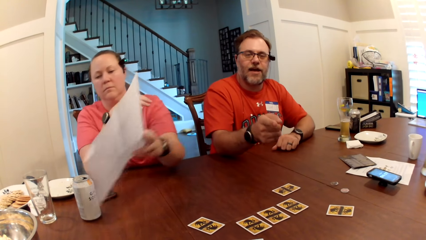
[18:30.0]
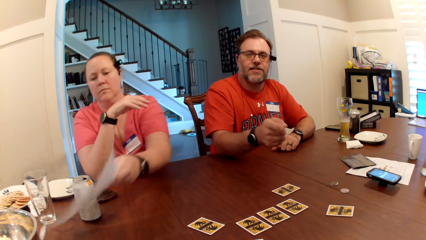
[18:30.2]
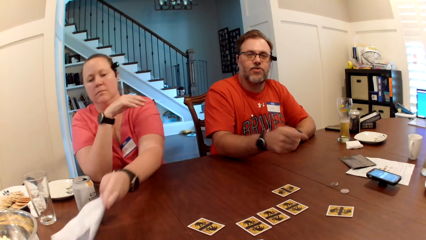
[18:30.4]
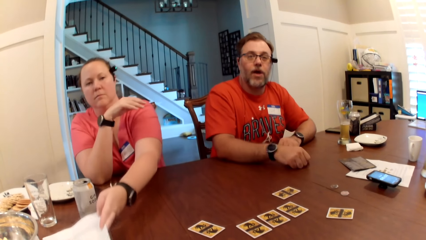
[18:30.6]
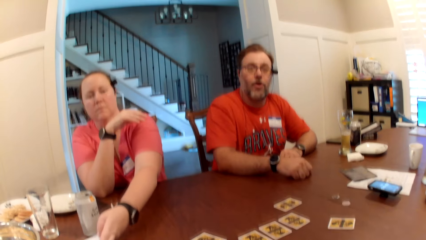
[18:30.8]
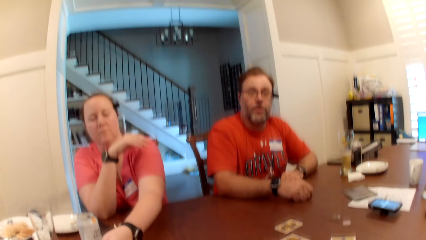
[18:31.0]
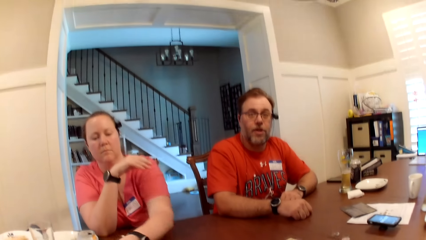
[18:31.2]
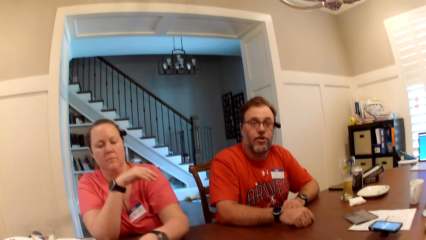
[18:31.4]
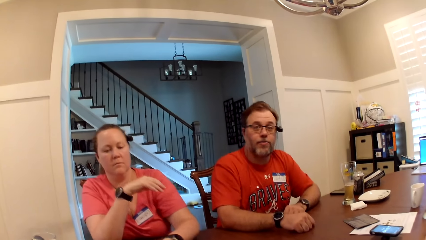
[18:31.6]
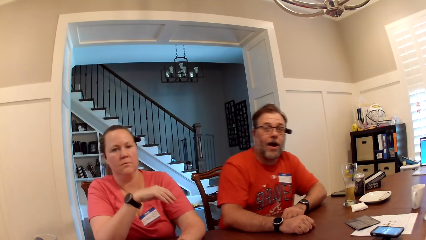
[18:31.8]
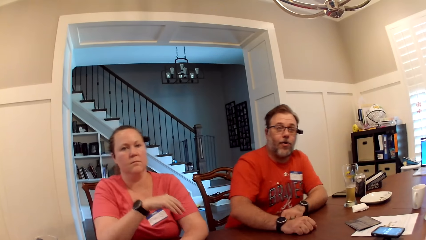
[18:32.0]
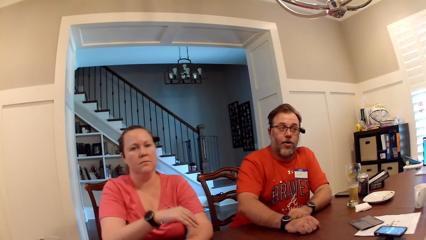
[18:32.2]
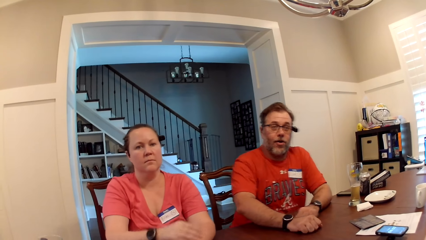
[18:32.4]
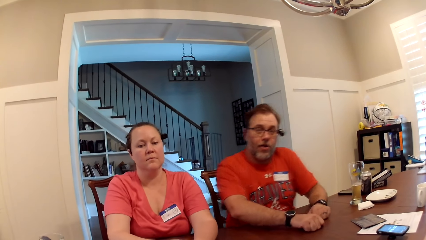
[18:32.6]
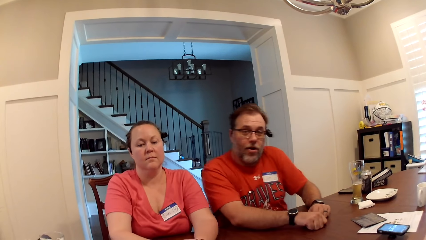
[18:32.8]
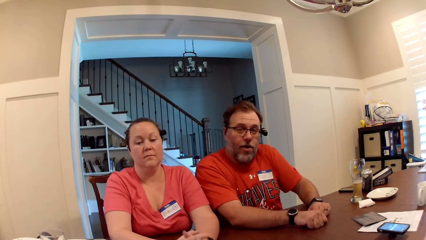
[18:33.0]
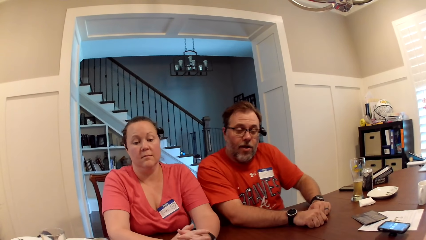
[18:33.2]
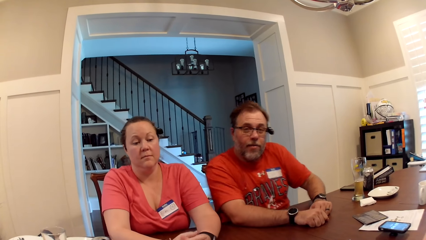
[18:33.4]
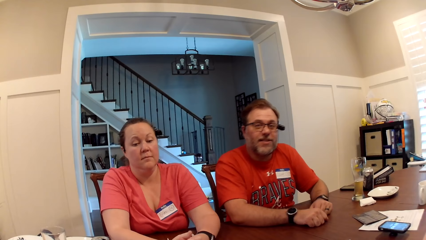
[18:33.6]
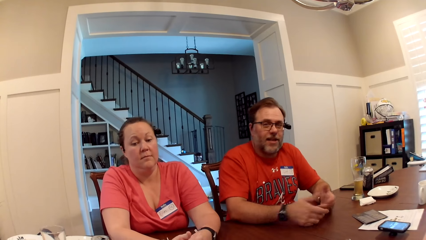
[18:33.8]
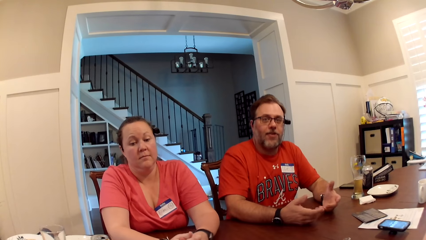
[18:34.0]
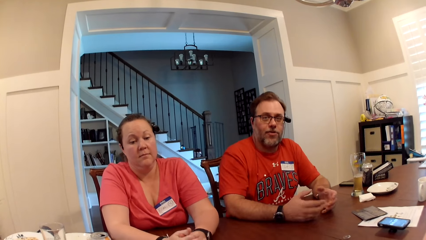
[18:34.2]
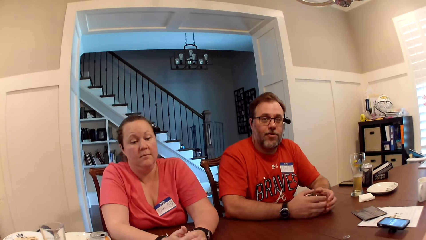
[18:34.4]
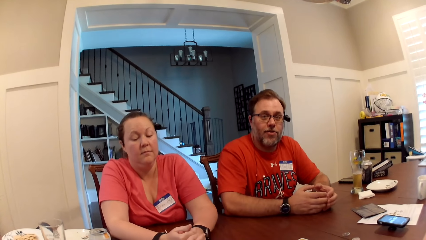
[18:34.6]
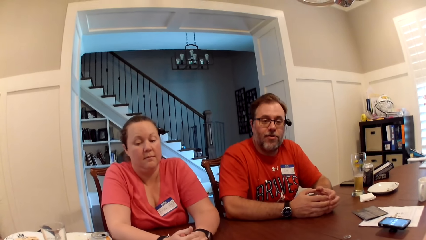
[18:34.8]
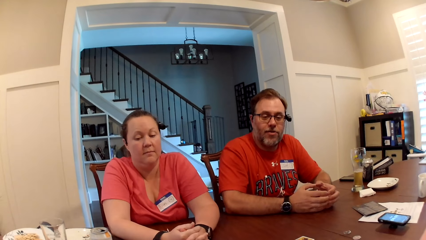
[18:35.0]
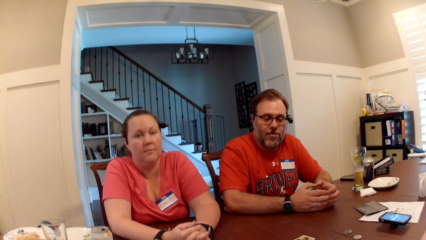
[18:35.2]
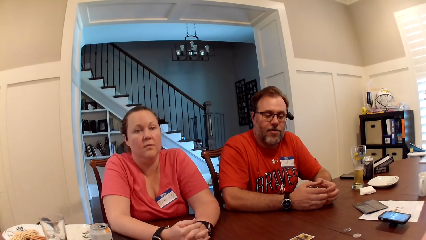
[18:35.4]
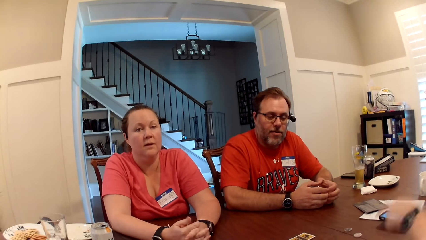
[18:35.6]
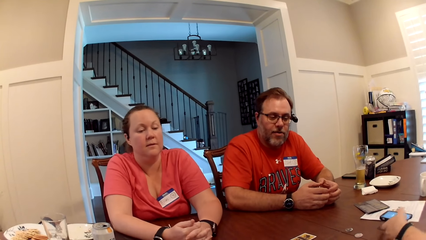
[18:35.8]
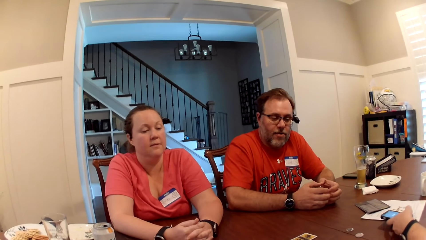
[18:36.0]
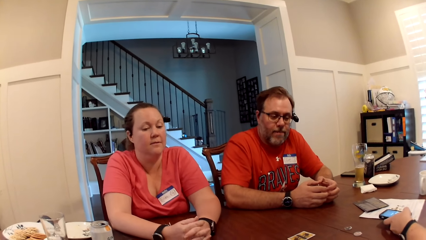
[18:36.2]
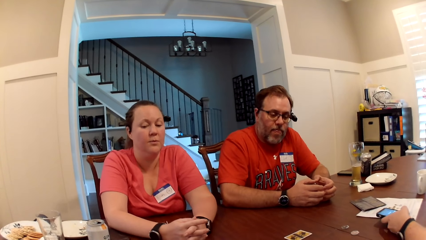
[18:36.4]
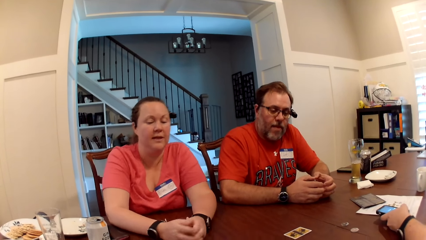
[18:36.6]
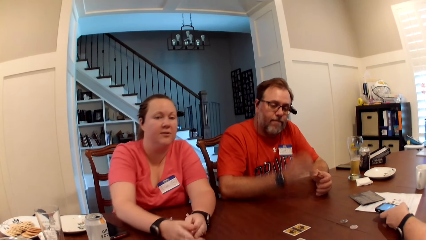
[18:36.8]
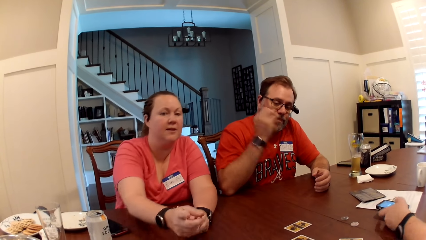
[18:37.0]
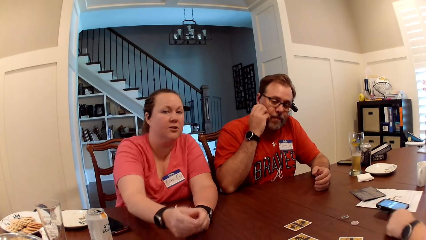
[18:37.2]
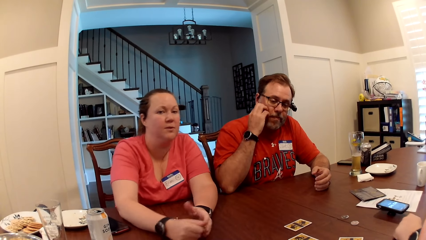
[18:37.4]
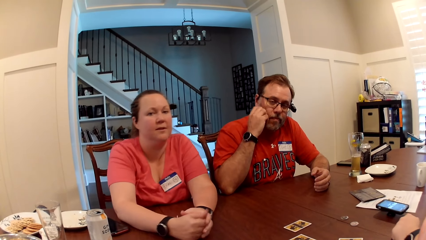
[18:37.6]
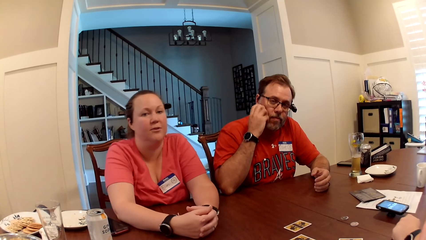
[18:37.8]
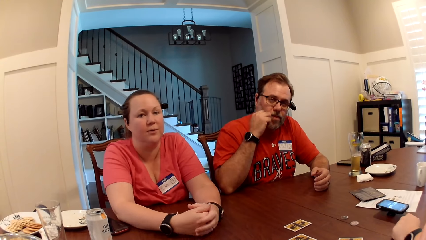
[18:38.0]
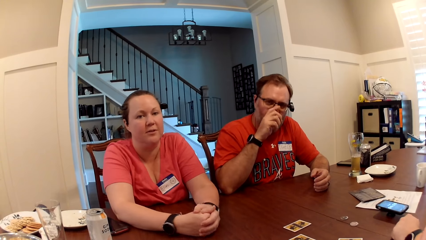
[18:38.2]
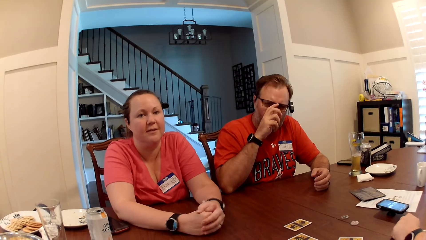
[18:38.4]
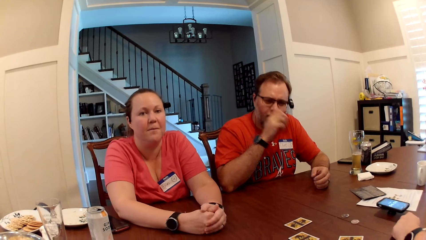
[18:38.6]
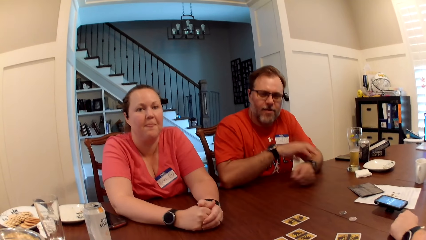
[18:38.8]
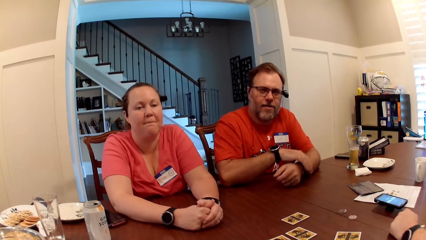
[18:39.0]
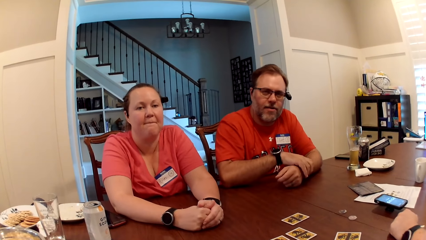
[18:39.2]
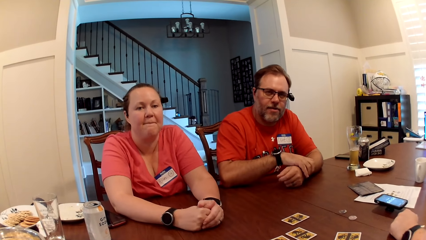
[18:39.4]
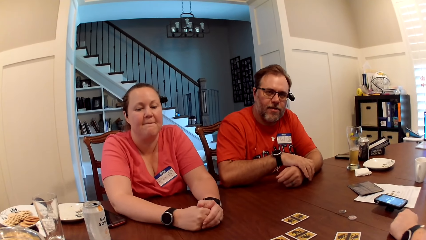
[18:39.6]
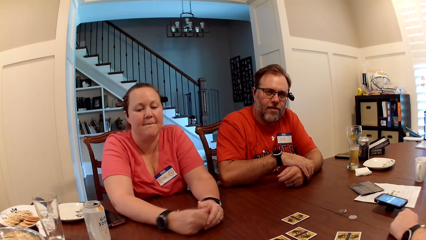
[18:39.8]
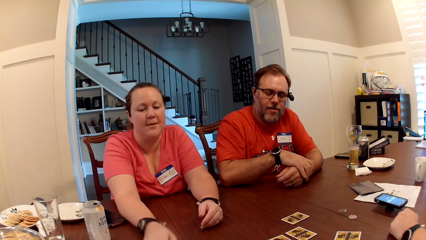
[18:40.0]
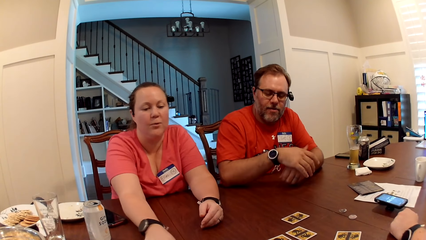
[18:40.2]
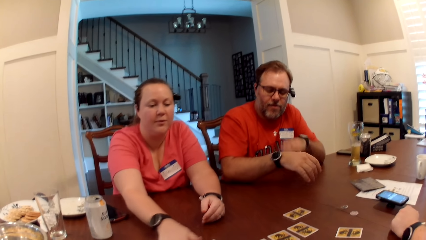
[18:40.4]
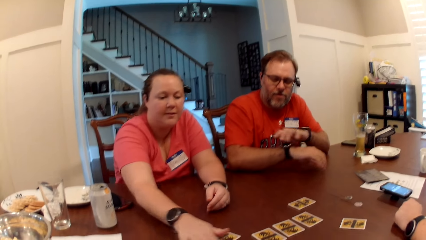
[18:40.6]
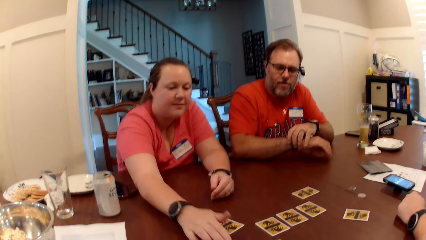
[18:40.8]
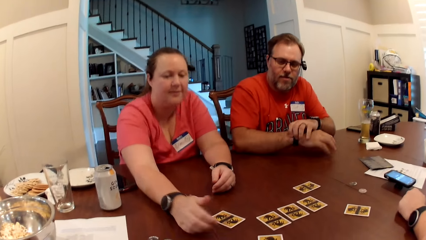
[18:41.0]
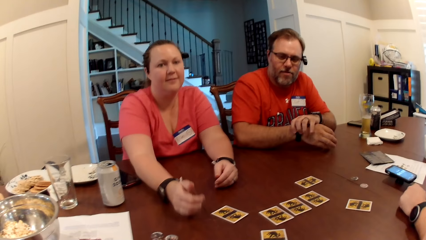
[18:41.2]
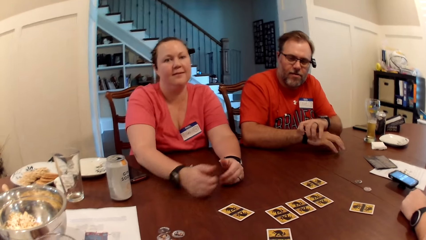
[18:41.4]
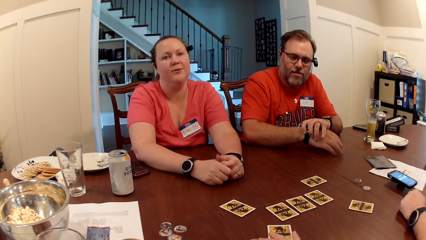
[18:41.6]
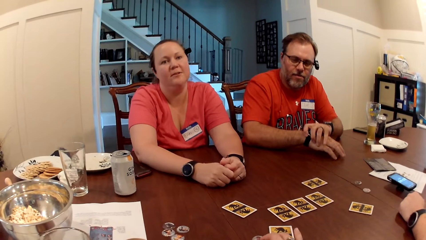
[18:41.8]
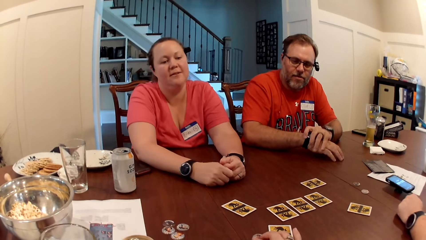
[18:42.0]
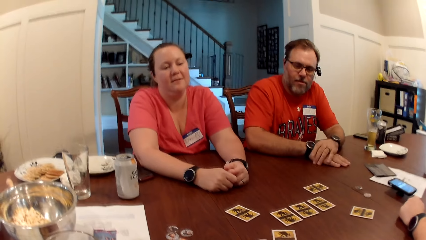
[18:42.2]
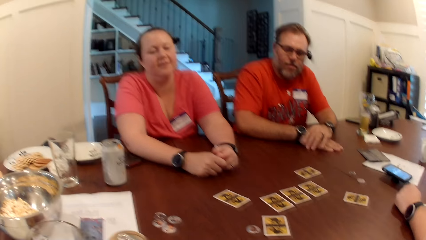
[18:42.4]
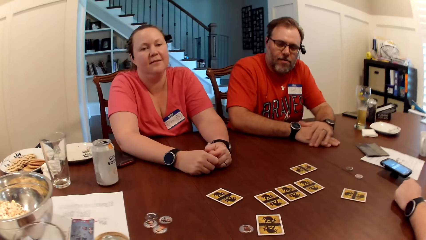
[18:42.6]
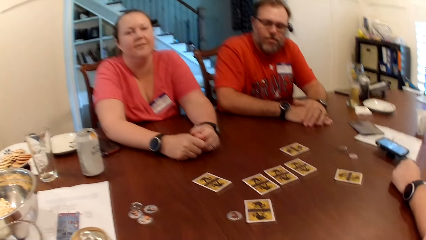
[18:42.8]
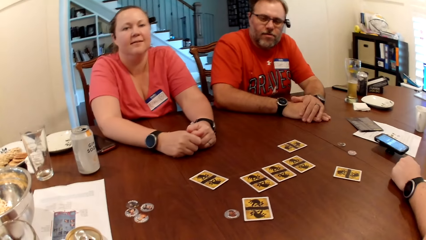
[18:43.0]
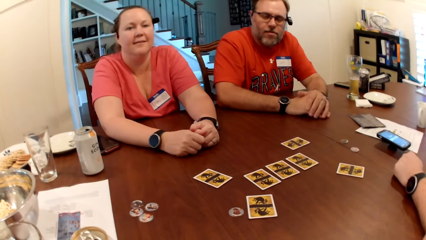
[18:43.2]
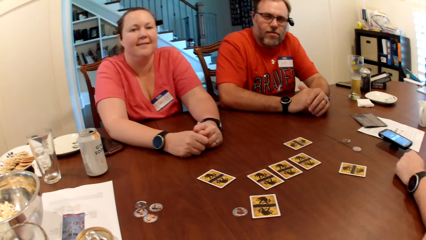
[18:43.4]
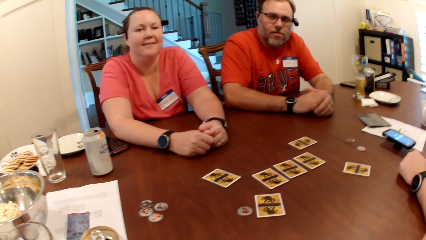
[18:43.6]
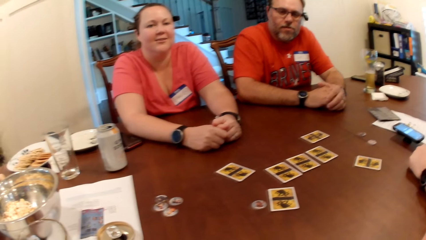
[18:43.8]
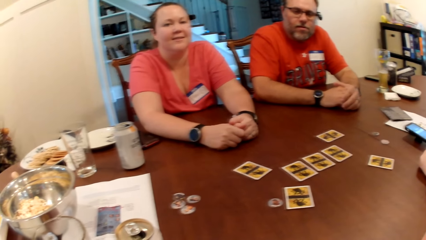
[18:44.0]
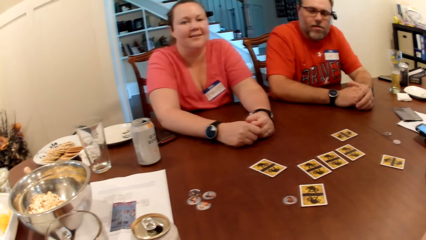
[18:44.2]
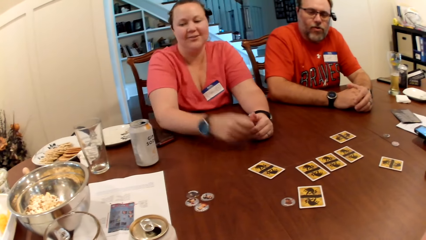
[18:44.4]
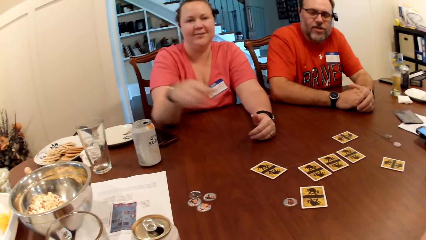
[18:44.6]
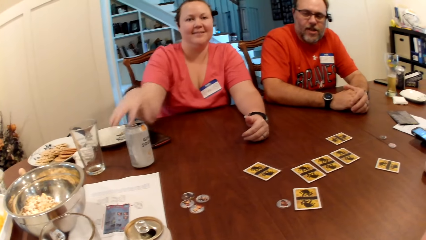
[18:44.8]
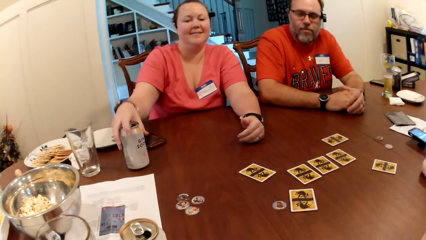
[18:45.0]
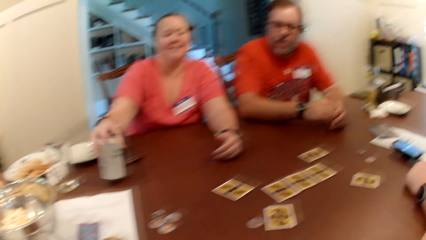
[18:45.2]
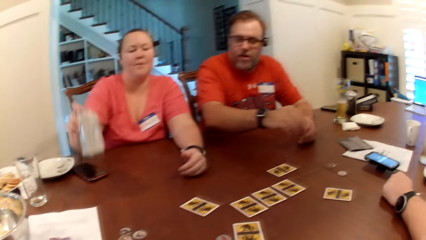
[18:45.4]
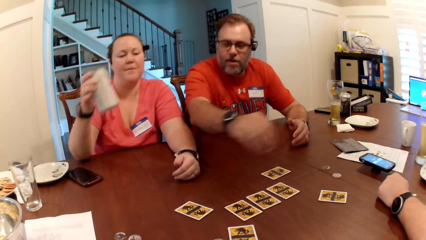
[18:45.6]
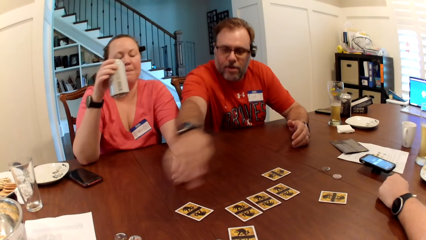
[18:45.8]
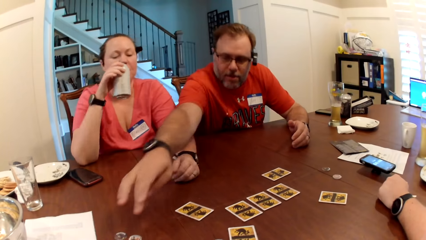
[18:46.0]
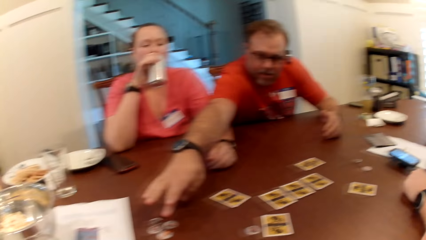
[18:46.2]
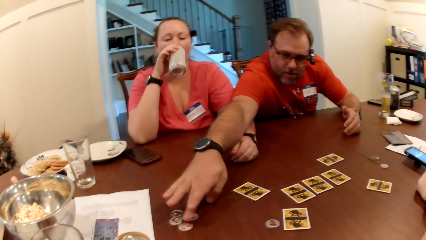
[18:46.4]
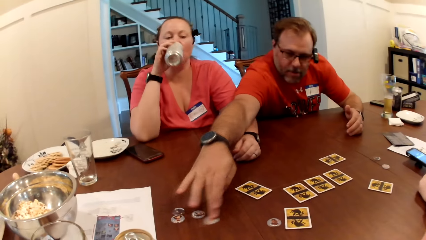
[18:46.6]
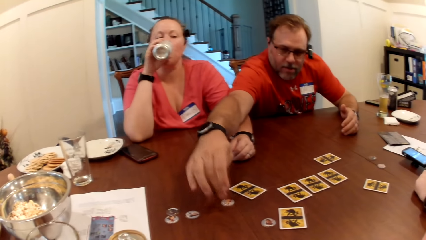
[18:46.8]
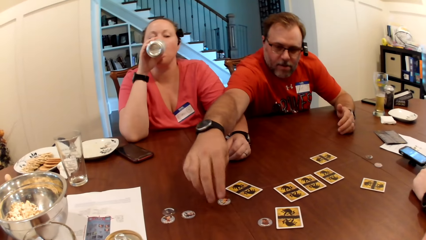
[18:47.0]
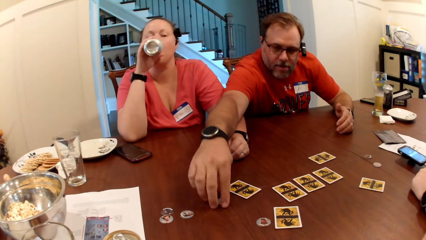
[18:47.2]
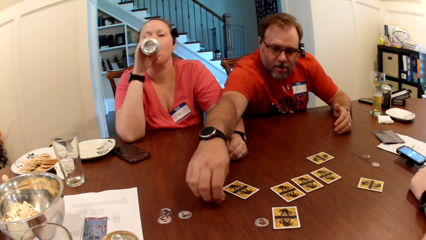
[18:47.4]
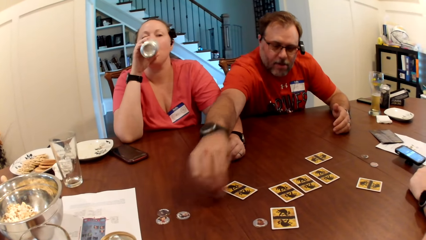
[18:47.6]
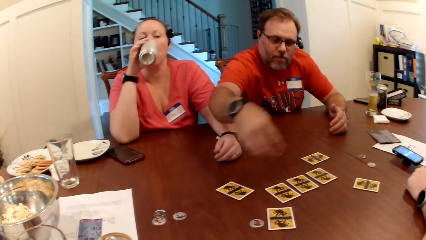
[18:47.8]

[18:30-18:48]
A woman drops the paper manual on the table with her left hand. The camera wearer interacts with a man. A man presses a phone on the table with his left hand. The woman interacts with the camera wearer. Another man scratches his face with his right hand. He adjusts a pair of glasses on the face with his right hand. The camera wearer interacts with the woman. The woman moves a token on the table with her right hand. The camera wearer shifts a card token on the table with her right hand. She looks around a room. The woman picks a can of soda on the table with her right hand. The other man picks the card token on the table with his right hand. The woman drinks from the can of soda in her right hand.
